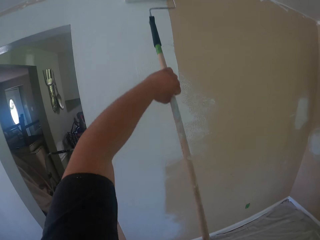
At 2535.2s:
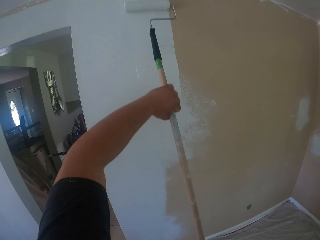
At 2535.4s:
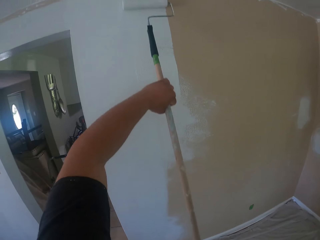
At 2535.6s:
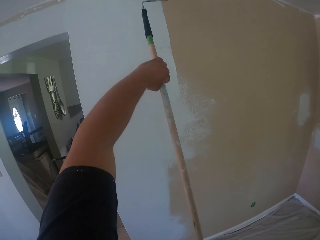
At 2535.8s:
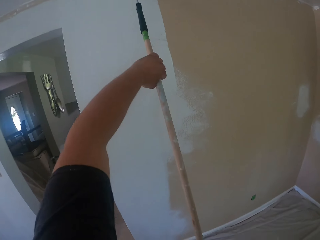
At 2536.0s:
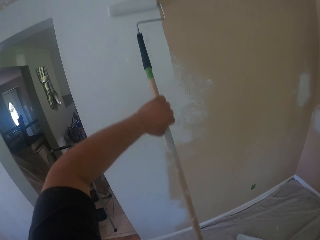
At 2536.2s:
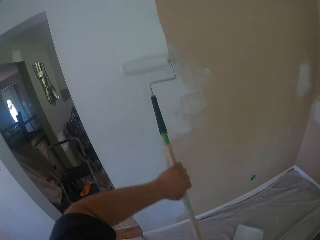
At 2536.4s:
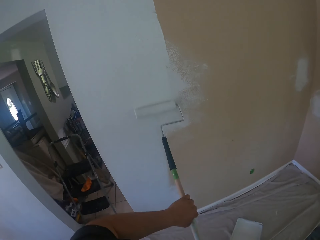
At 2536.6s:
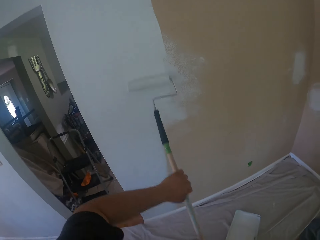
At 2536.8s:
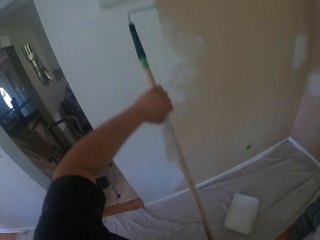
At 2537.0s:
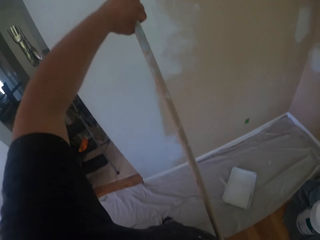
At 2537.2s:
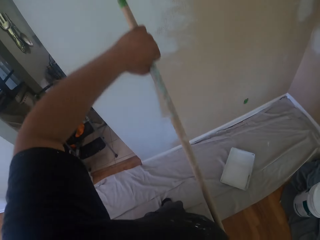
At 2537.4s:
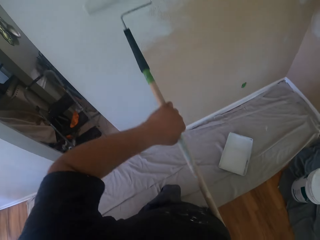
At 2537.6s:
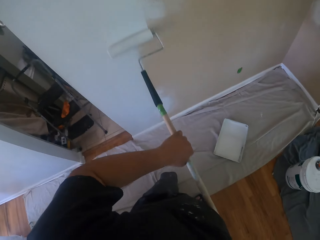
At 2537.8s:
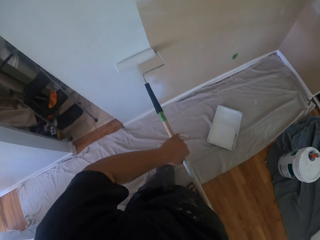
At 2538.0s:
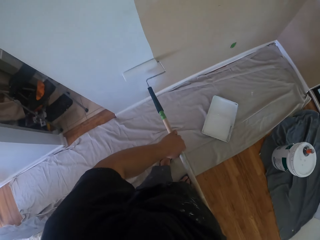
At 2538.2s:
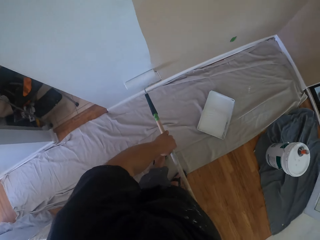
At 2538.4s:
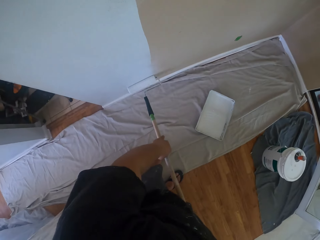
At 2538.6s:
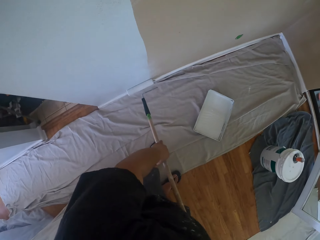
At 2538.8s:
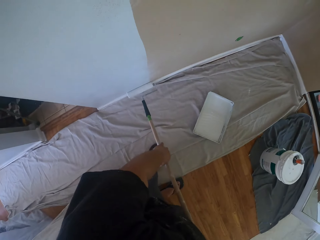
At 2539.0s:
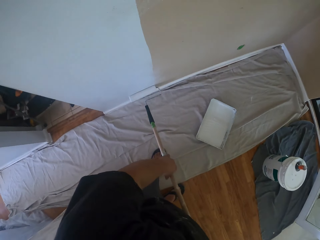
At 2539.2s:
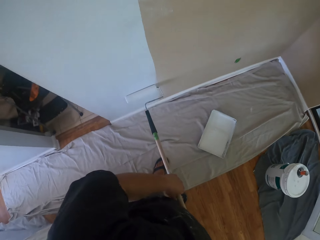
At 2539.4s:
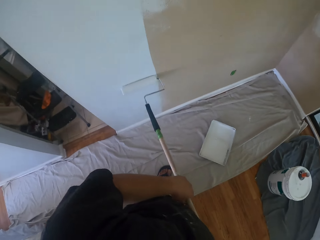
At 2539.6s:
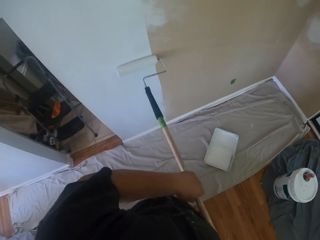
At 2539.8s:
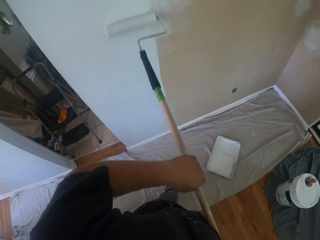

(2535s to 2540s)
The camera wearer paints the wall with the roller brush.

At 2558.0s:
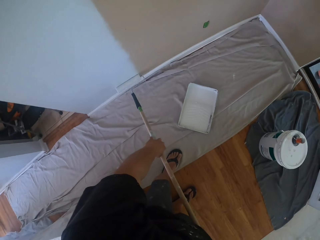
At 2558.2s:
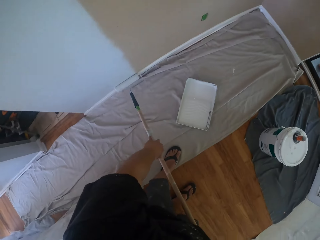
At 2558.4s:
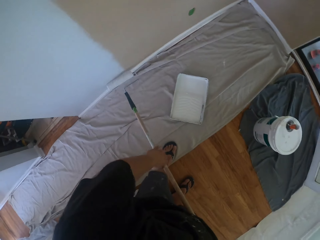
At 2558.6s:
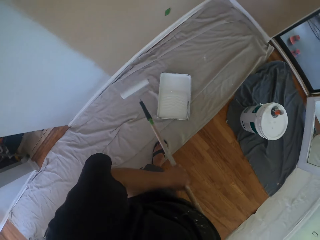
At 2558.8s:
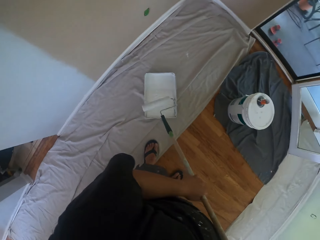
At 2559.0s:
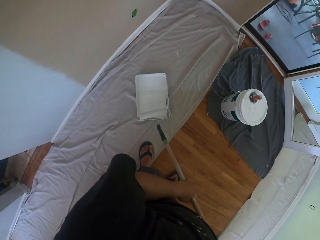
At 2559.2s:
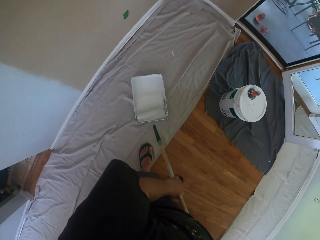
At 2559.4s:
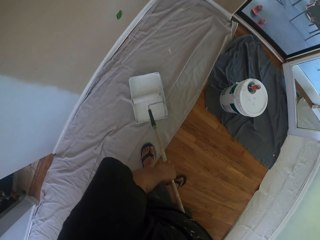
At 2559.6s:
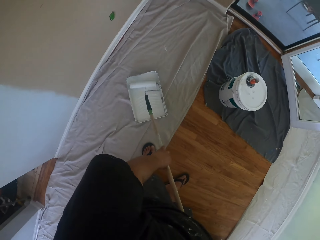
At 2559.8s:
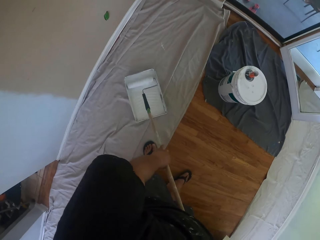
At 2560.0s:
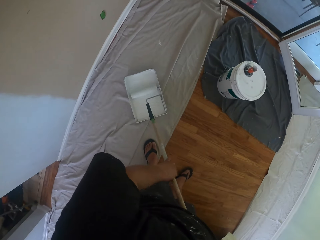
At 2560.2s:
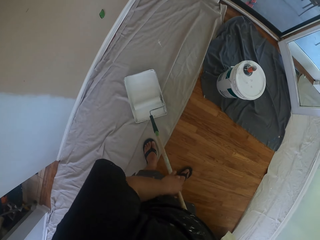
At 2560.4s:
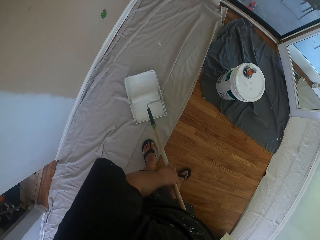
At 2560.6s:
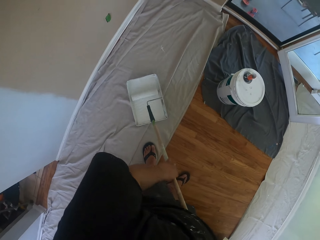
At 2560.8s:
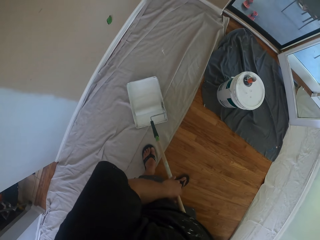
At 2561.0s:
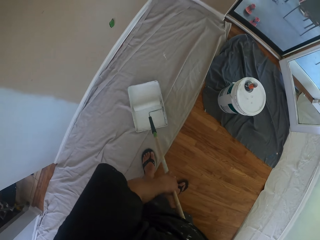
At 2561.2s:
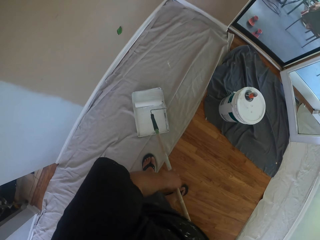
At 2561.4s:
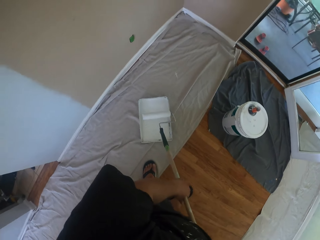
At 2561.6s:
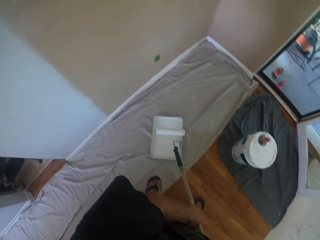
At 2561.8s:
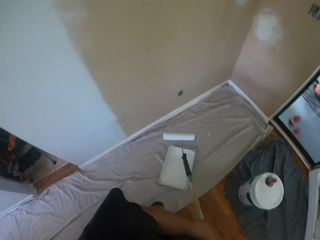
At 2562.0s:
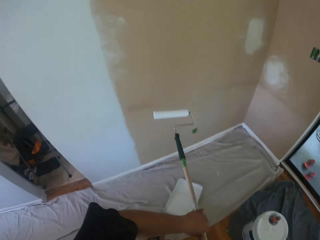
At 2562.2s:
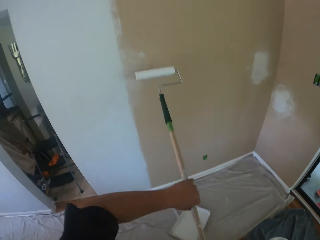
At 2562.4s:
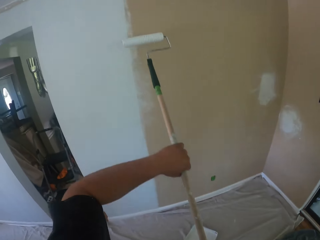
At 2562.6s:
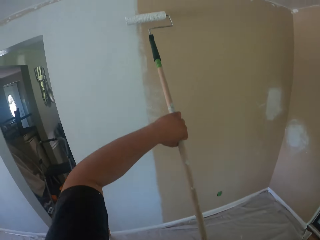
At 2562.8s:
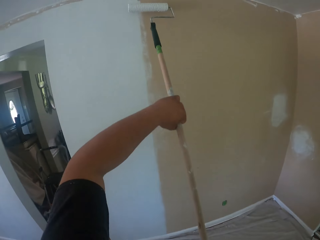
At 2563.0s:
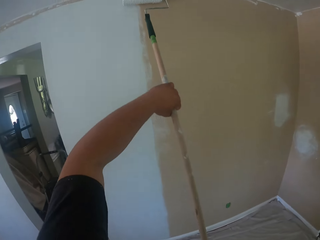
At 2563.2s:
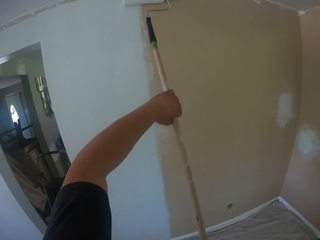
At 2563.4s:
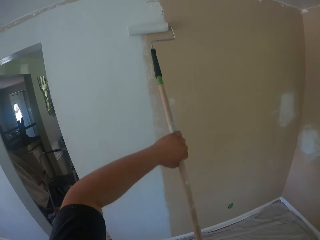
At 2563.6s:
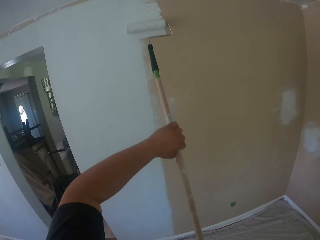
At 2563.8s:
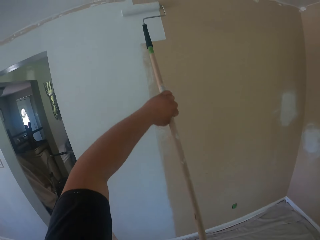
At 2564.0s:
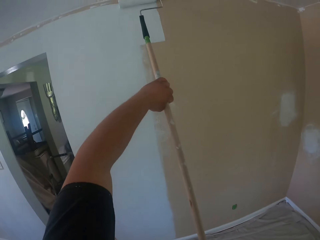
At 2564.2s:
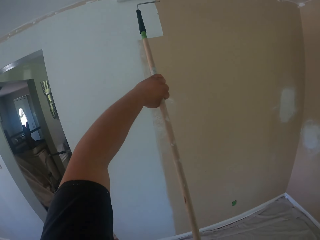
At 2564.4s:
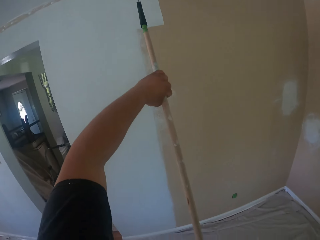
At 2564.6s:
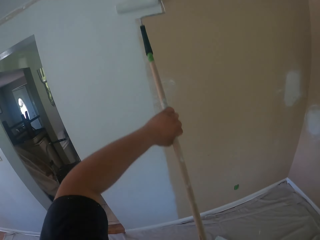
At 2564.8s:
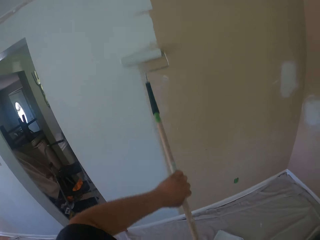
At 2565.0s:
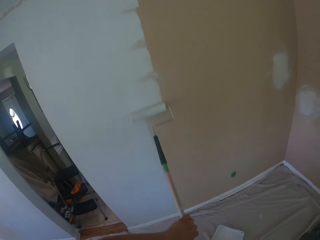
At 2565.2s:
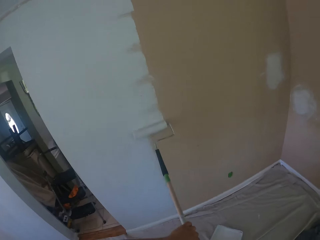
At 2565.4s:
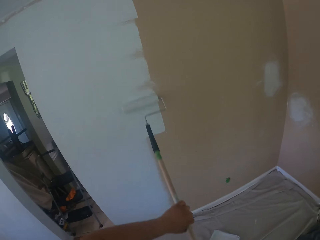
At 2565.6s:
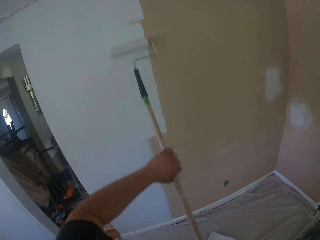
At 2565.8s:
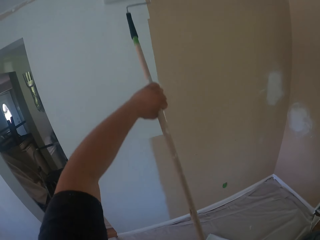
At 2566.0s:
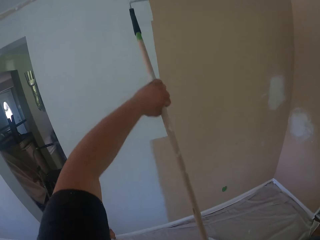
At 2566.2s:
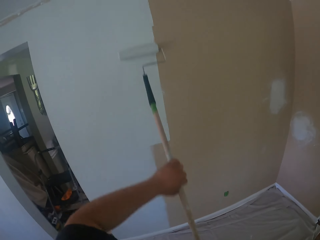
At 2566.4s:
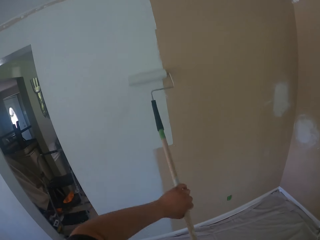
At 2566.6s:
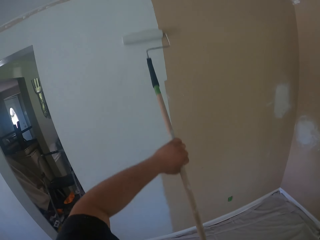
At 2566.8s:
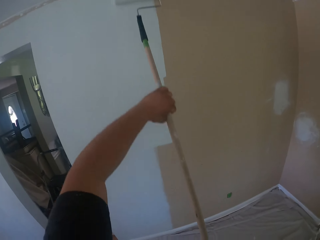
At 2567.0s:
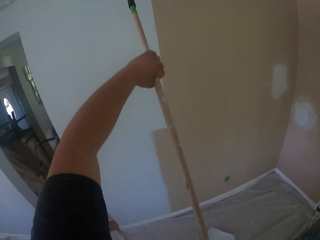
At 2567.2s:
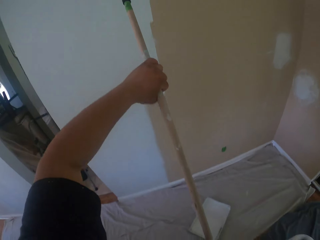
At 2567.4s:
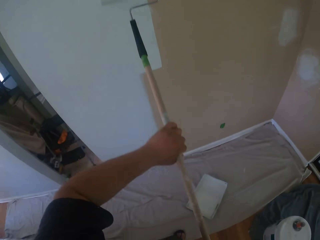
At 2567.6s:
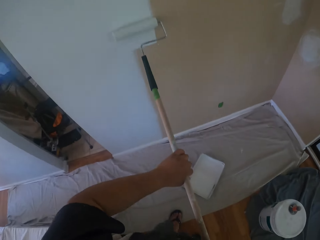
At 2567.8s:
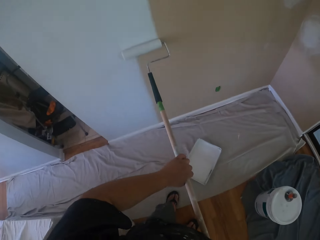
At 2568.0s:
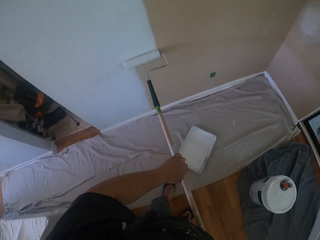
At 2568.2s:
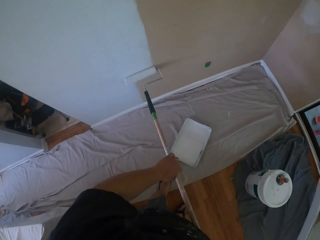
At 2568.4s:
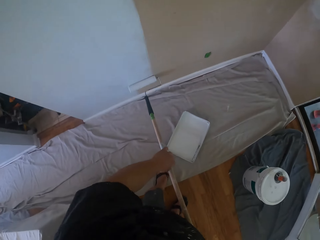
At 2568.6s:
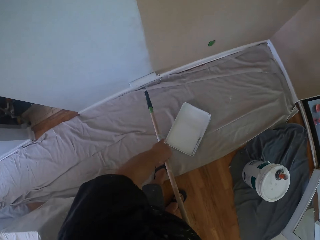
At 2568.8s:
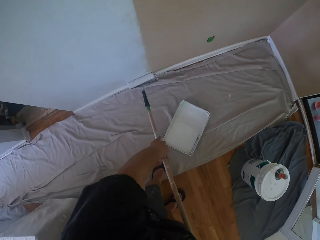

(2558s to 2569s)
The camera wearer takes some paint from the paint can with the roller brush. They put the paint on the roller brush. They paint the wall with the roller brush.

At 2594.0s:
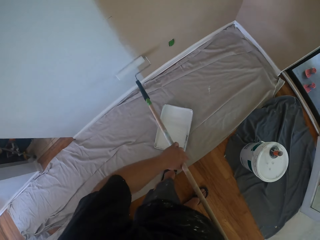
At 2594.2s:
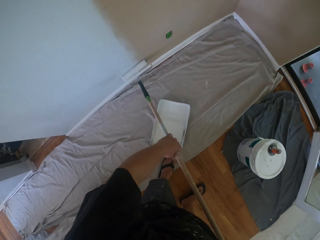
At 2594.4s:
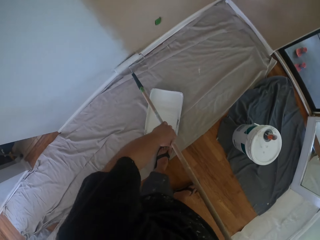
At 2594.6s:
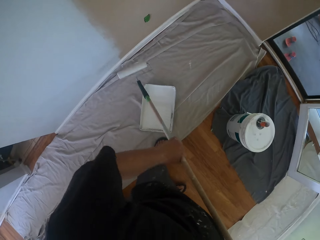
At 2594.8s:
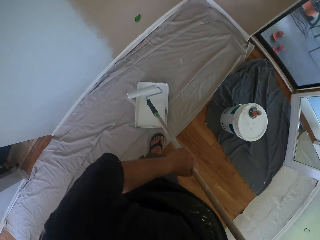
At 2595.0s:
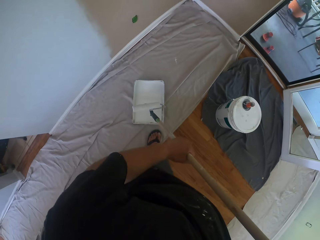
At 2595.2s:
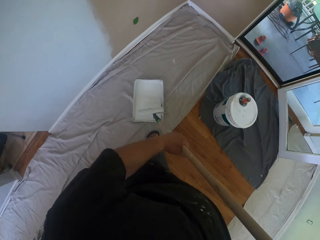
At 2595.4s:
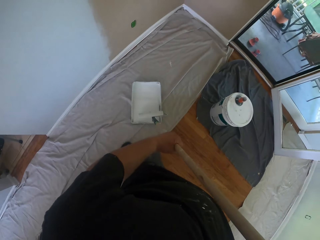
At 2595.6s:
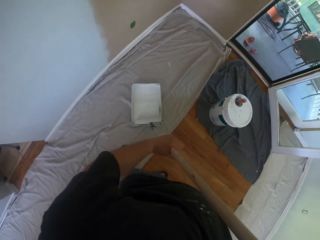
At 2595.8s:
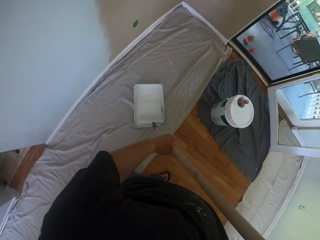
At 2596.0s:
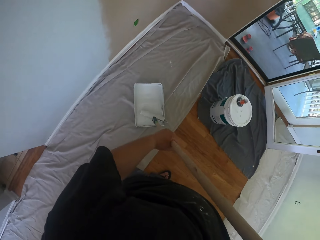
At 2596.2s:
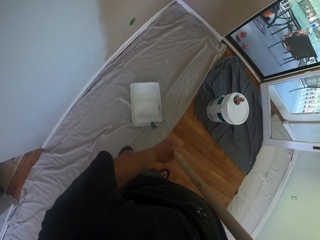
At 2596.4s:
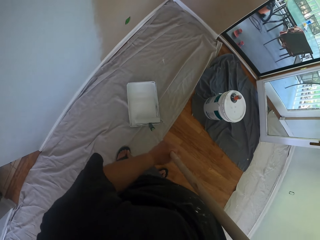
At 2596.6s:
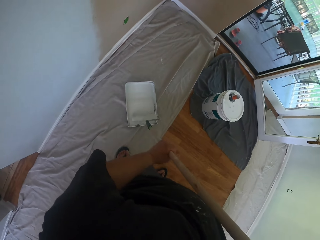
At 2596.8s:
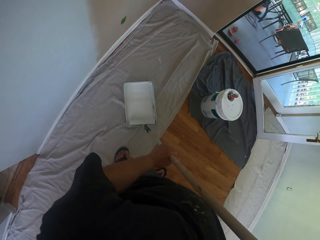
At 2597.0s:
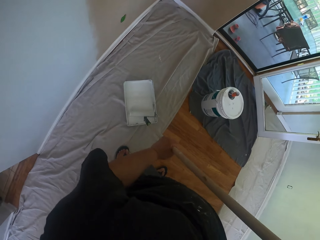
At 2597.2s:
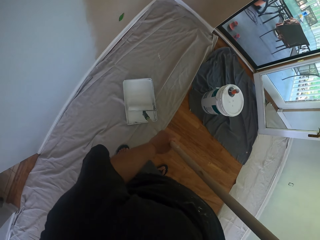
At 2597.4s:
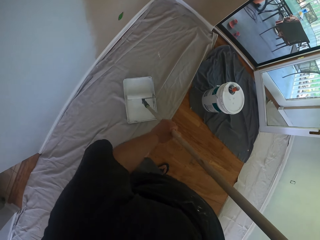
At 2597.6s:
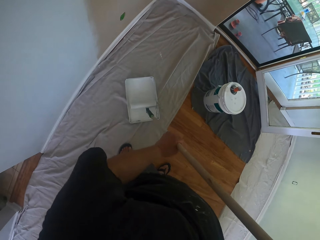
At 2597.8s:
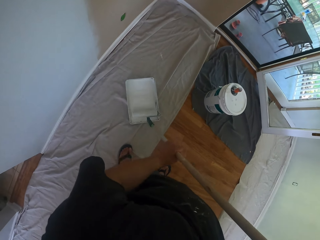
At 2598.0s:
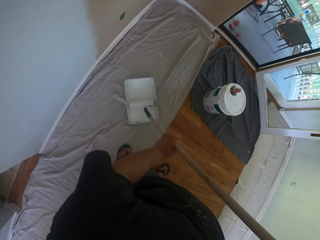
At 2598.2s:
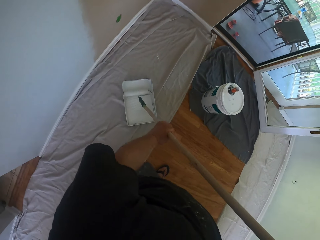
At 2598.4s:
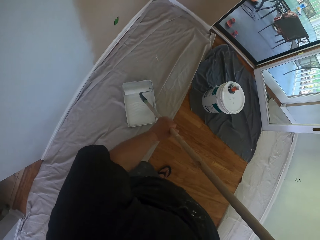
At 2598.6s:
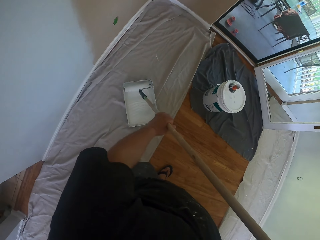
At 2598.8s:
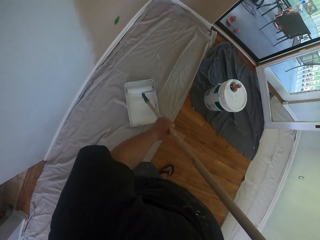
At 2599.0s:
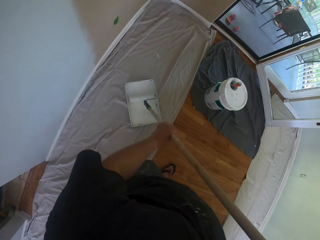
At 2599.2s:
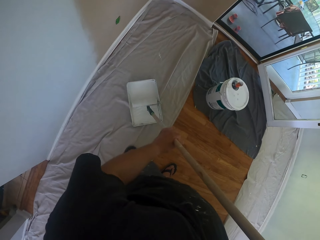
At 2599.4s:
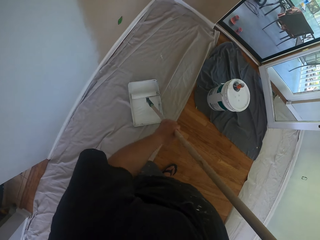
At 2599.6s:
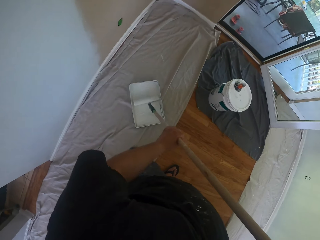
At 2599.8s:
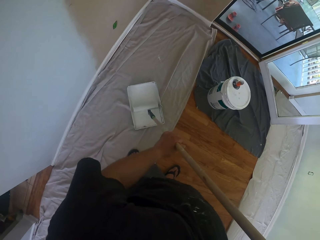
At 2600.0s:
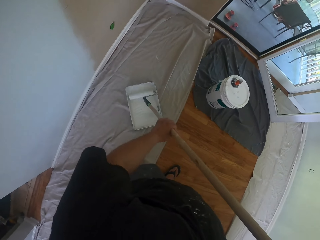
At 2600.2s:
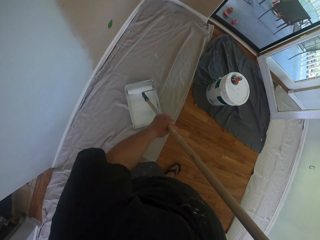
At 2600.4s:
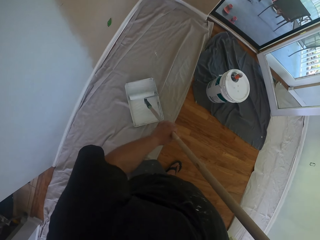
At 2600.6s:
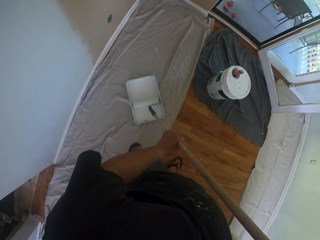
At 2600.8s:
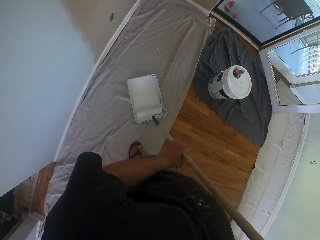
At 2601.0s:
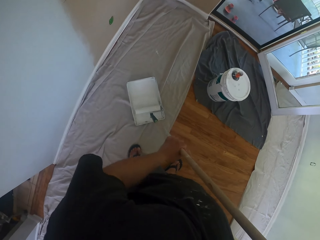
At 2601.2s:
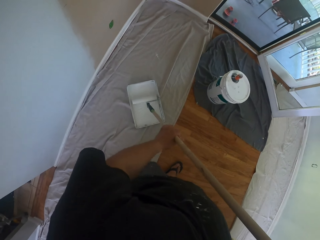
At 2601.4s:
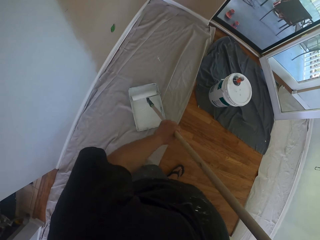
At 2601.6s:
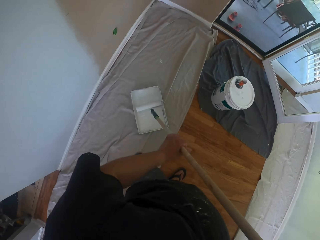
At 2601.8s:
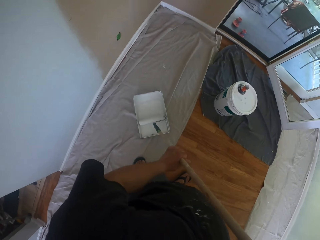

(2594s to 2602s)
The camera wearer takes some paint from the paint can with the roller brush. They put the paint on the roller brush.
